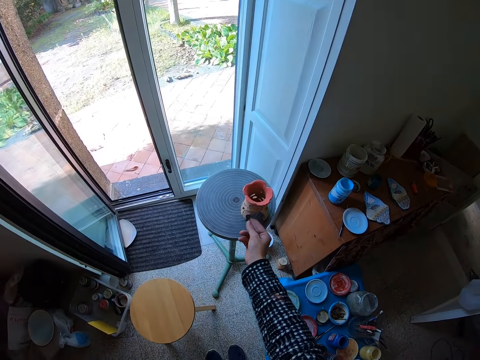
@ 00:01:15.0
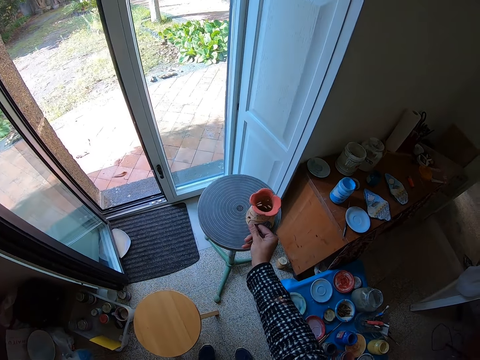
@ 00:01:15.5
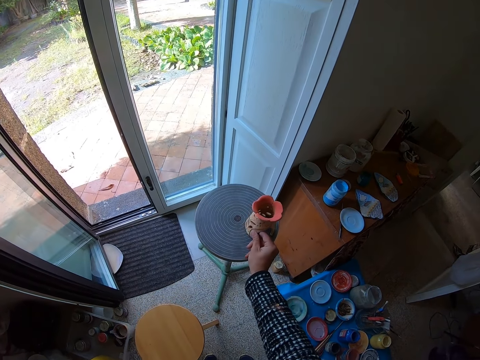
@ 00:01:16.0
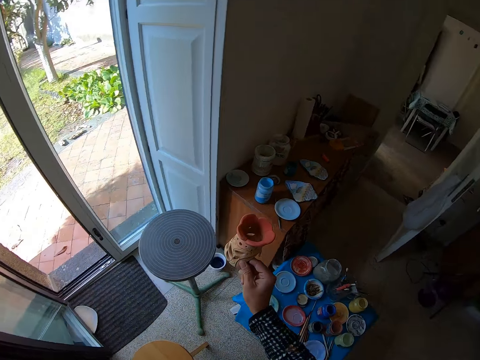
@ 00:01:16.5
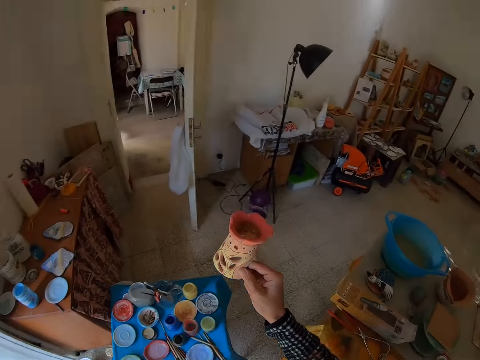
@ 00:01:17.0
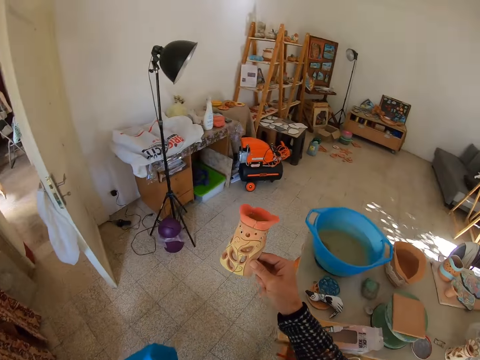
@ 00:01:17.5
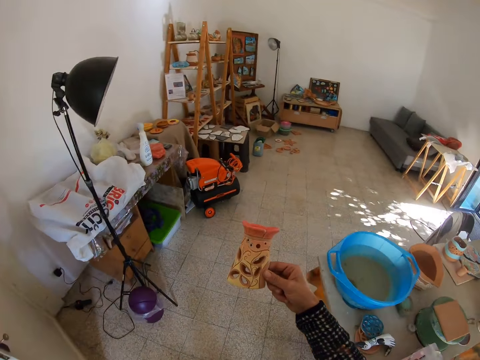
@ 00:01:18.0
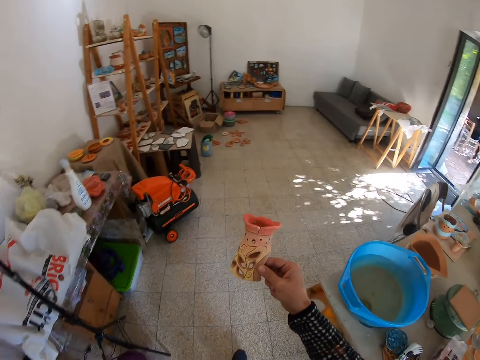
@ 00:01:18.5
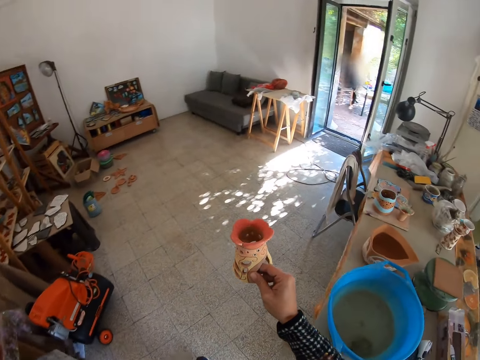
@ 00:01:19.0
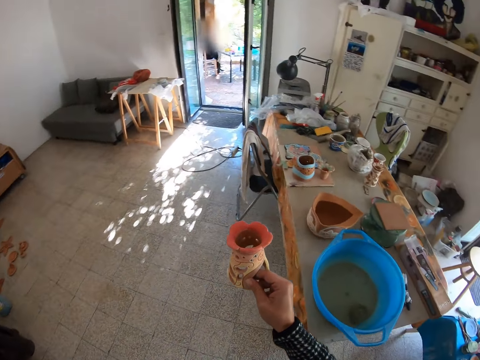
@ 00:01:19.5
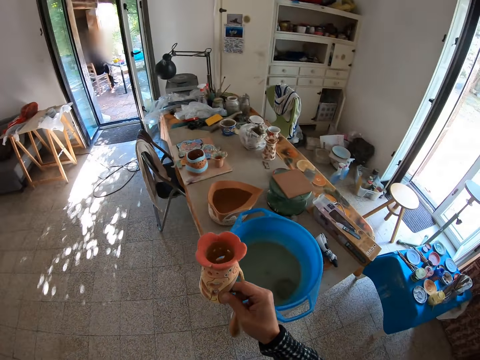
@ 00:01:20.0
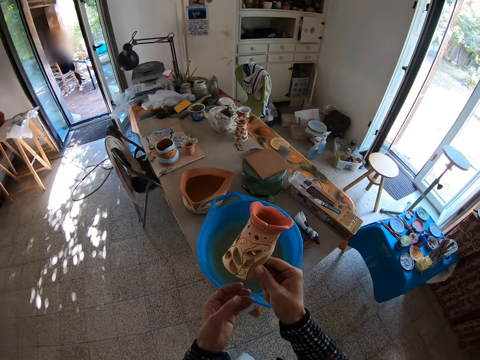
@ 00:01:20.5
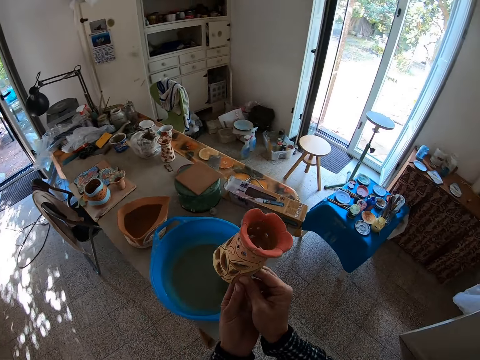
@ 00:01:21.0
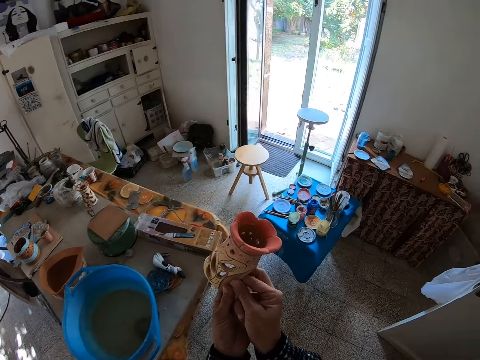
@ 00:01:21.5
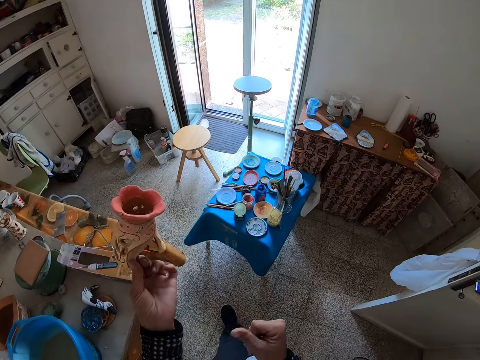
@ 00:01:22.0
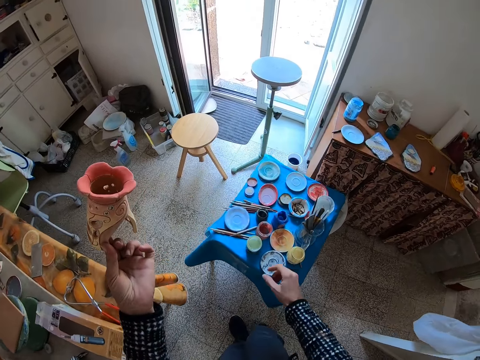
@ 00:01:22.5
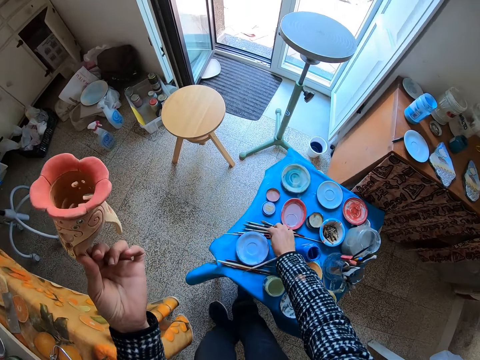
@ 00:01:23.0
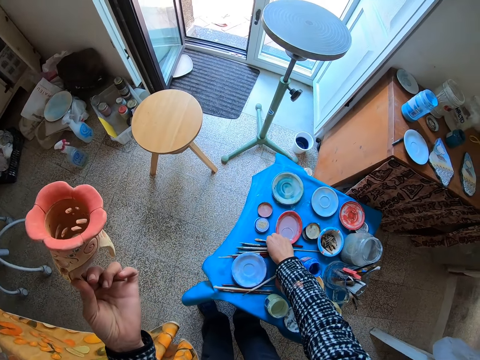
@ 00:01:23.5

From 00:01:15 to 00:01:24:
The camera wearer picks a ceramic art from the rolling table with his right hand. He holds the ceramic art with his left hand.

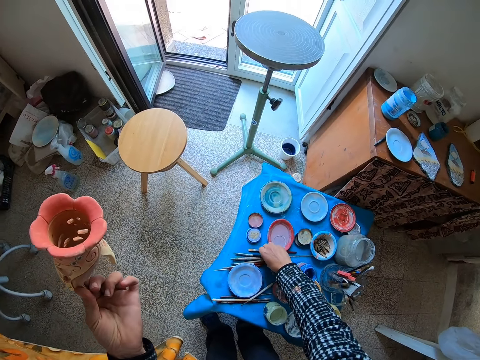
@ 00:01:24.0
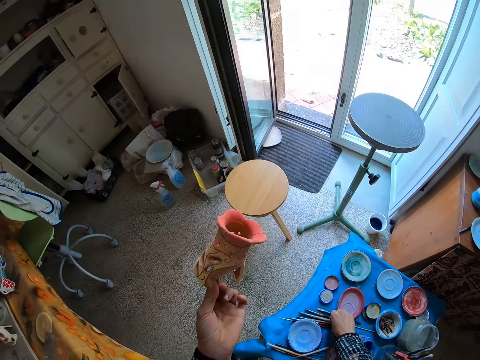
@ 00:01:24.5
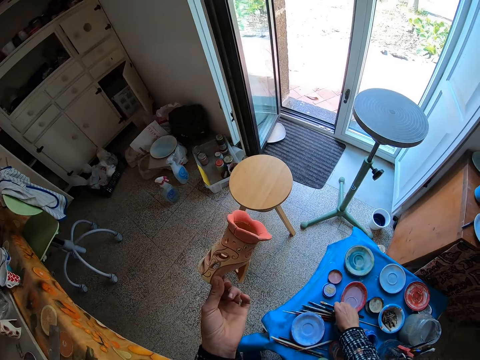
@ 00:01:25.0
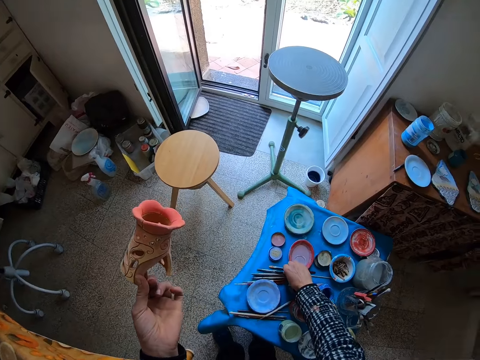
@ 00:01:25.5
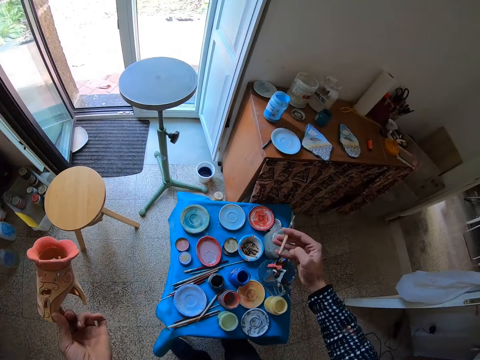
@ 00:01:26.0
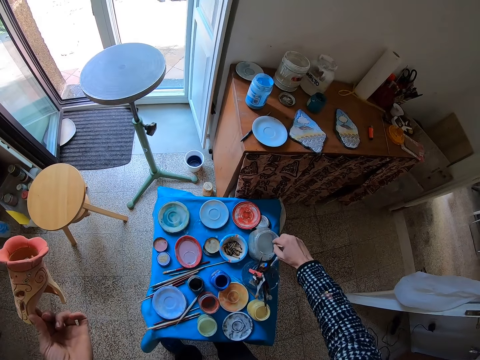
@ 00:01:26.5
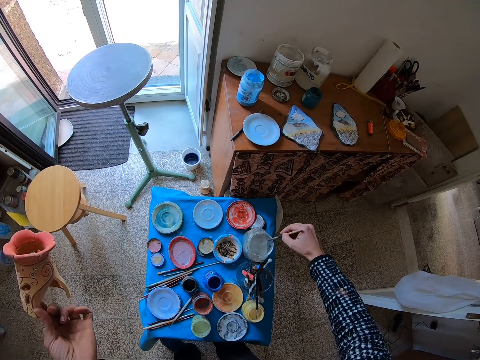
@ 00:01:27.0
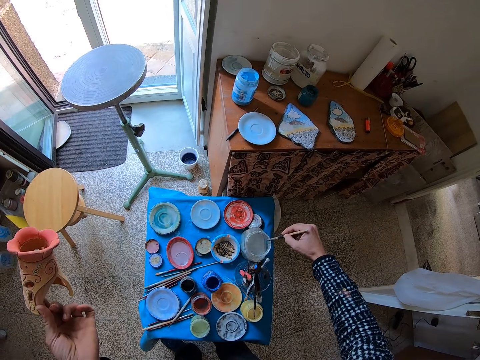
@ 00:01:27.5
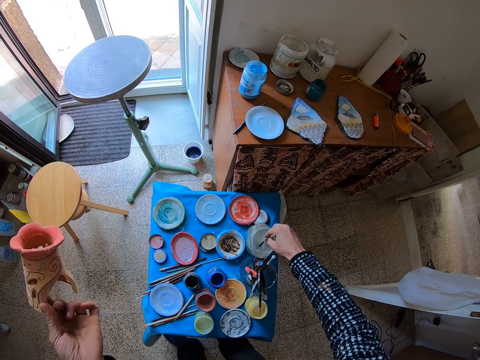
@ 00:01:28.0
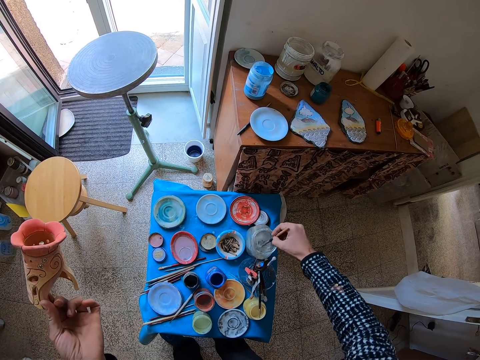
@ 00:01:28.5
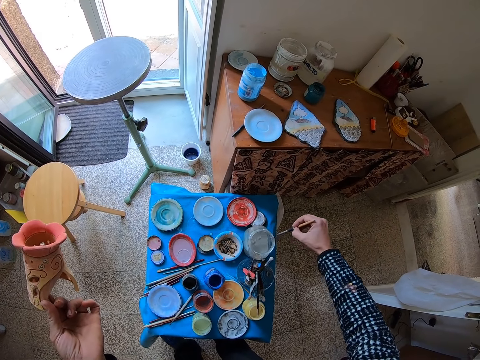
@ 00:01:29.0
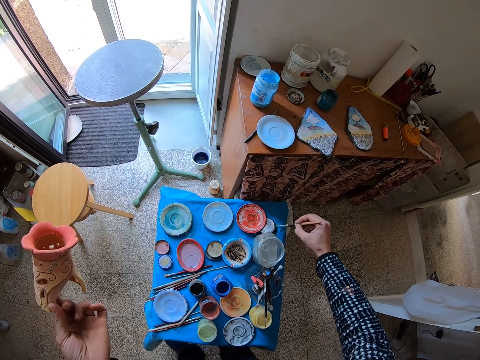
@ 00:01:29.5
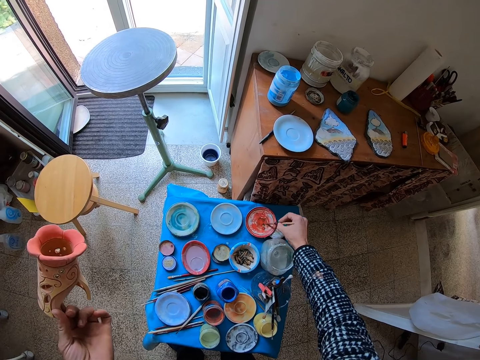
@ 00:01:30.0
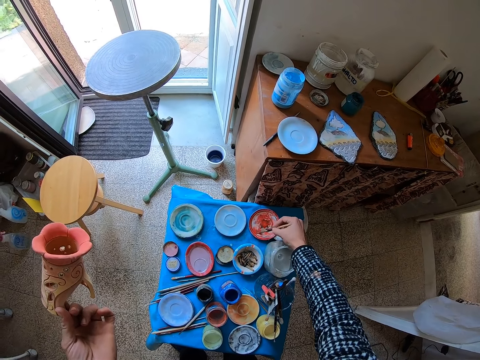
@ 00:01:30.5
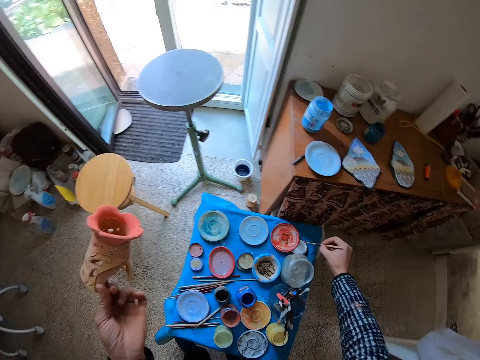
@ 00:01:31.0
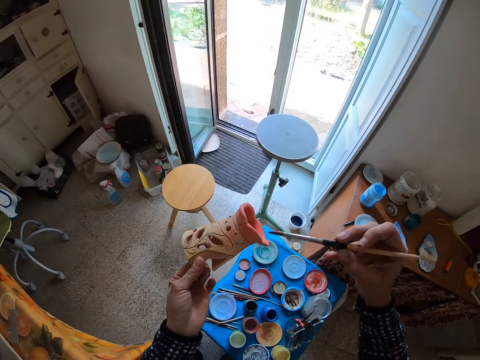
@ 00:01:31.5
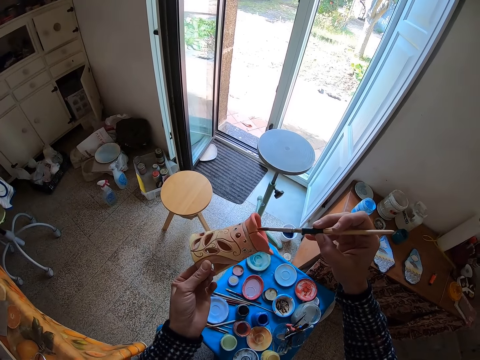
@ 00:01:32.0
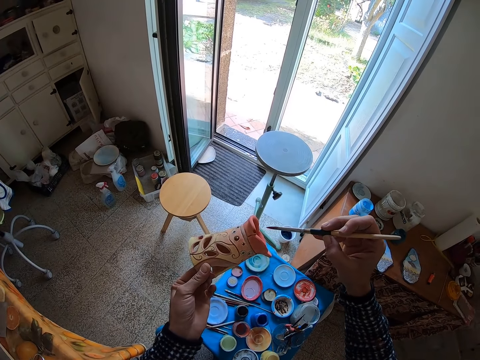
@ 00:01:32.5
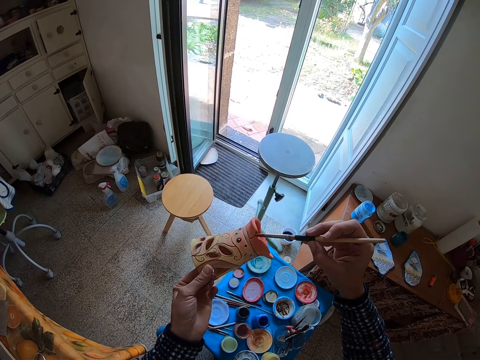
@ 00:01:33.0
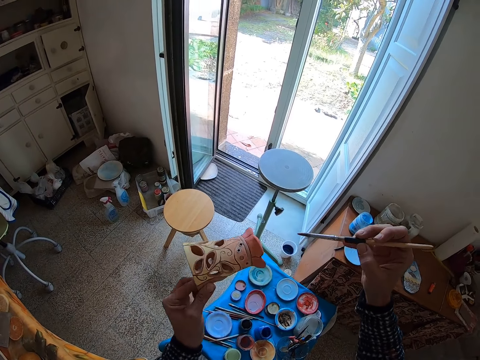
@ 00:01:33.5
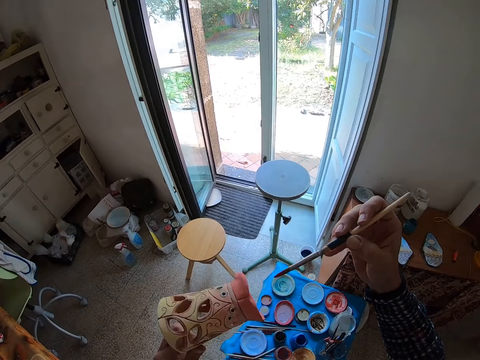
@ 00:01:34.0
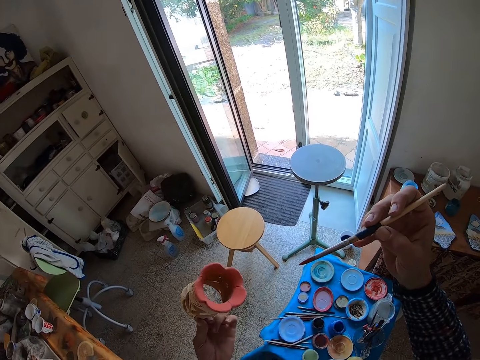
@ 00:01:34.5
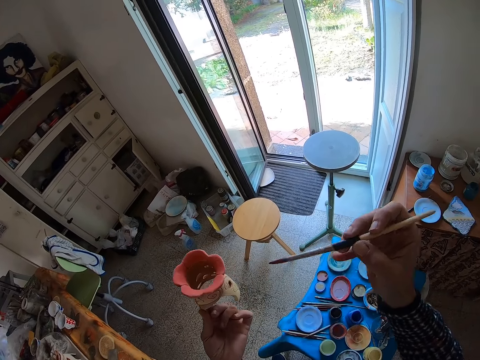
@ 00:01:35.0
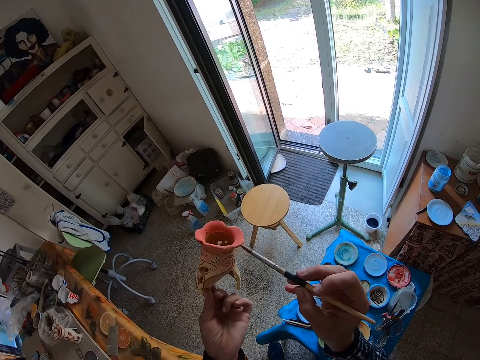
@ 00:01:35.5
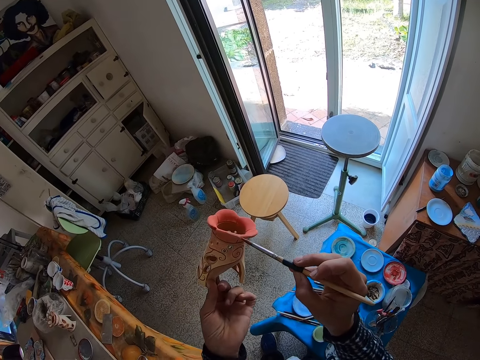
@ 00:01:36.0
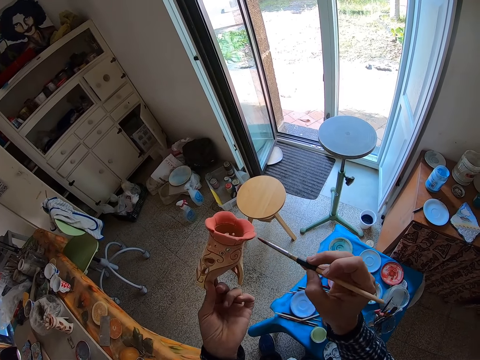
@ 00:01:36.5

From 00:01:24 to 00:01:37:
The camera wearer picks a paintbrush from the table with his right hand. He dips the paintbrush into the water jar with his right hand. He cleans the paintbrush. He dabs the paintbrush on the edge of the water jar with his right hand. He dips the paintbrush into the water jar with his right hand. He dabs the paintbrush on the edge of the water jar with his right hand. He mixes the paint in a paint tray with the paintbrush in his right hand. He rubs the paintbrush on the paint. He dabs the paintbrush on the edge of the paint tray with his right hand. He paints the edges of the ceramic art with the paintbrush in his right hand.

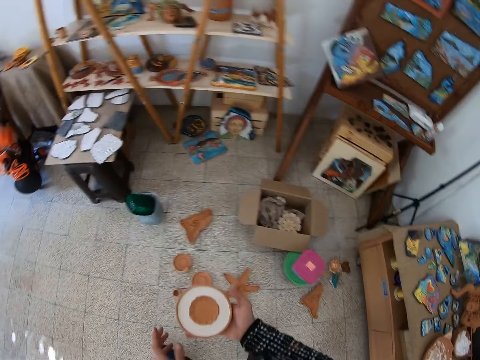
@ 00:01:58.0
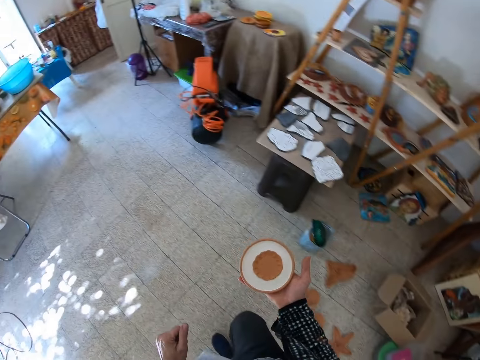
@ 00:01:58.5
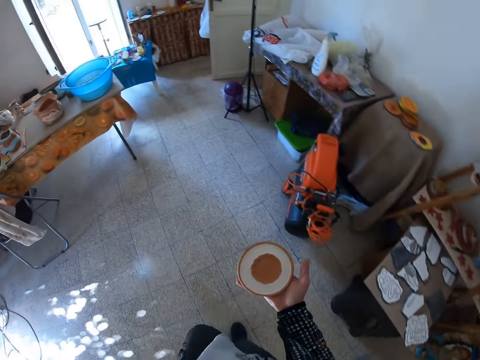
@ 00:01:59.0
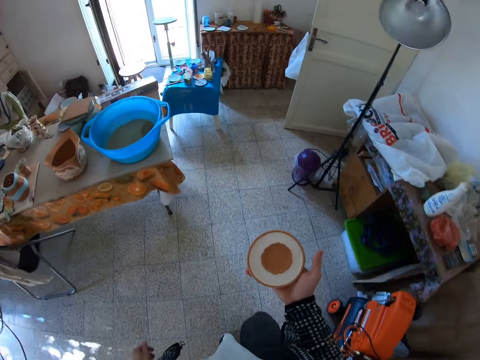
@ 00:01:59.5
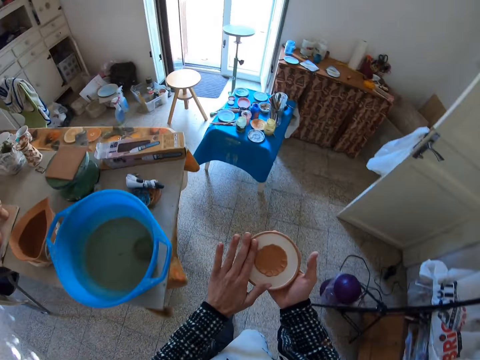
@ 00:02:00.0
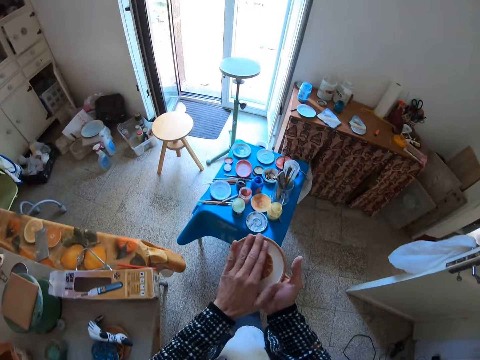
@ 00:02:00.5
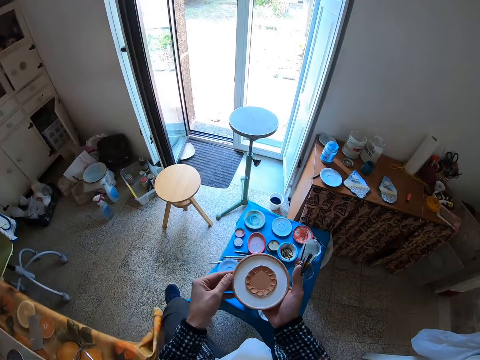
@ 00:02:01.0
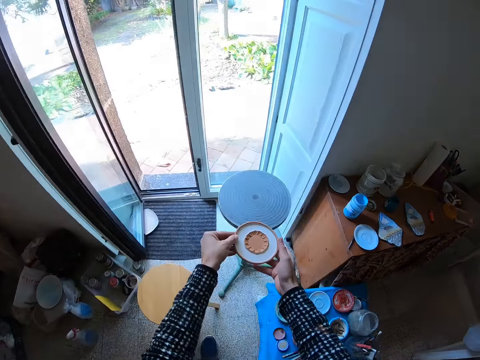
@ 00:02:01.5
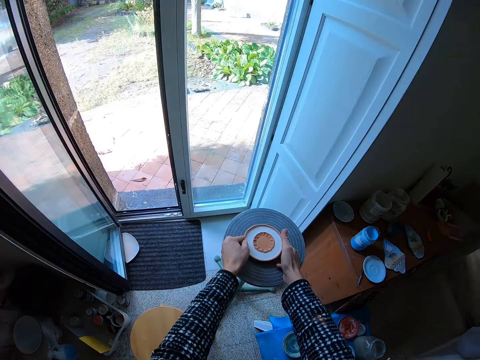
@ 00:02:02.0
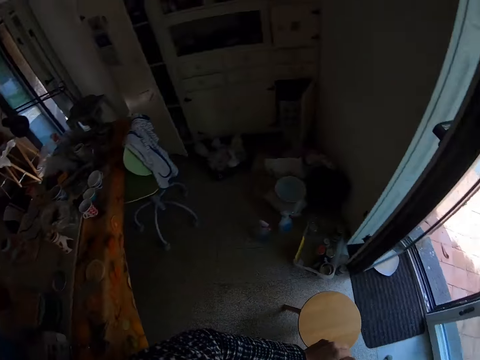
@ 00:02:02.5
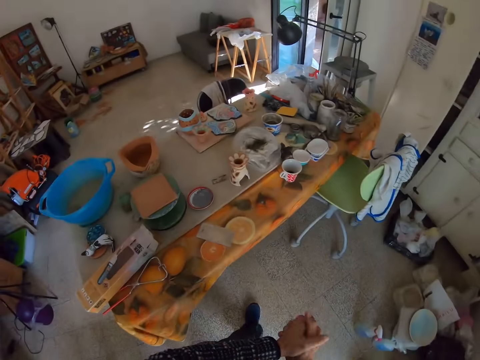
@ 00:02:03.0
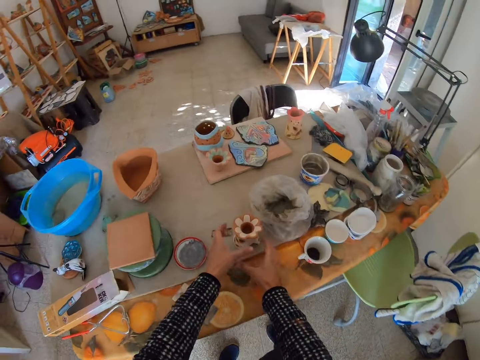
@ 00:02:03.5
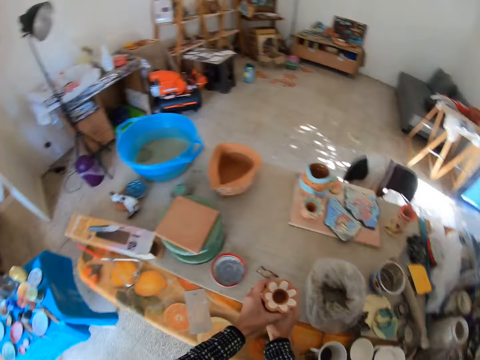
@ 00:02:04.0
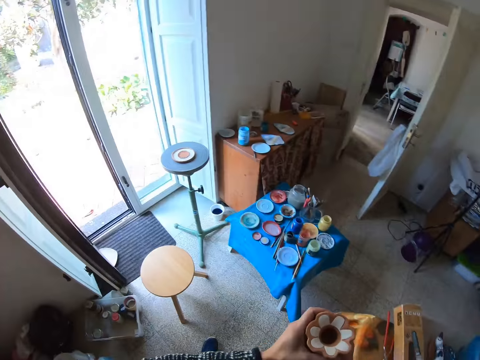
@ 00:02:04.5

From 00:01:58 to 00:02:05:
The camera wearer walks around. He wipes the surface of the ceramic art with his left hand. He carries the ceramic art with both hands. He drops the ceramic art on the rolling table with both hands. He walks around. He puts his two hands together. He carries a ceramic art from the table with both hands.
